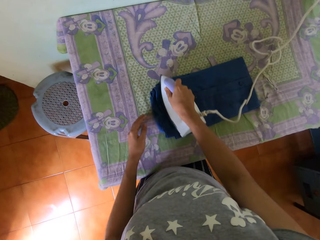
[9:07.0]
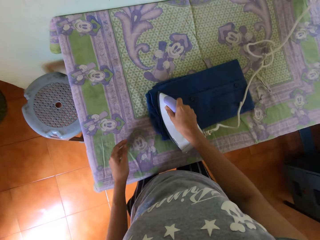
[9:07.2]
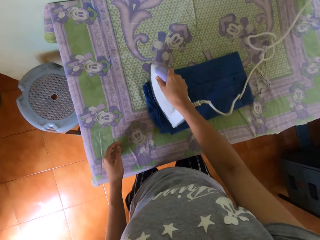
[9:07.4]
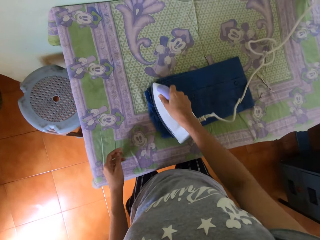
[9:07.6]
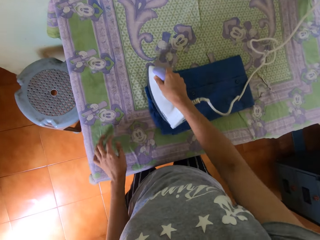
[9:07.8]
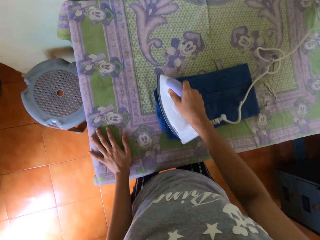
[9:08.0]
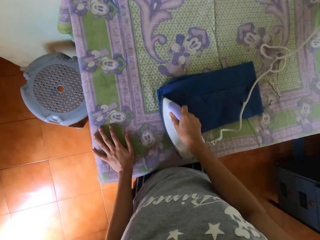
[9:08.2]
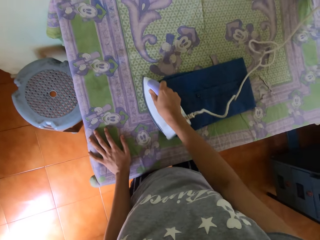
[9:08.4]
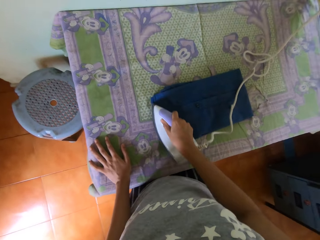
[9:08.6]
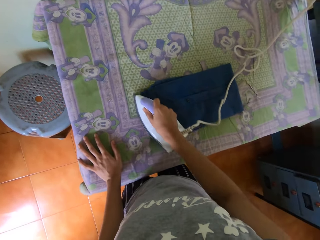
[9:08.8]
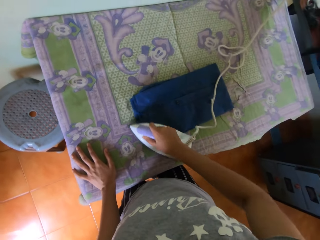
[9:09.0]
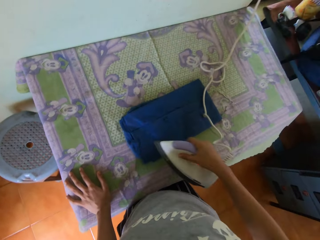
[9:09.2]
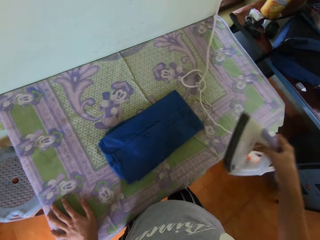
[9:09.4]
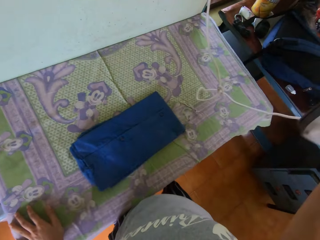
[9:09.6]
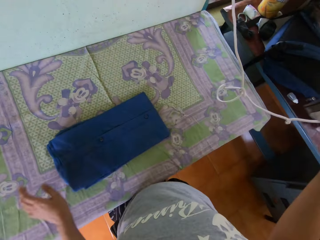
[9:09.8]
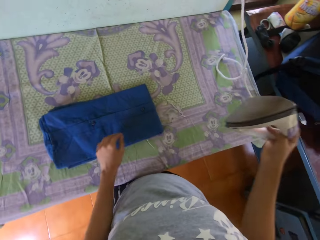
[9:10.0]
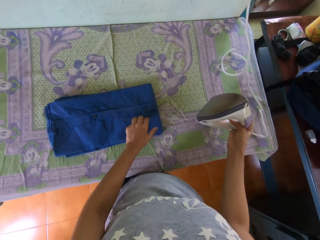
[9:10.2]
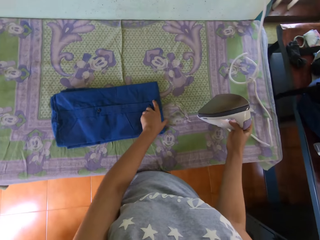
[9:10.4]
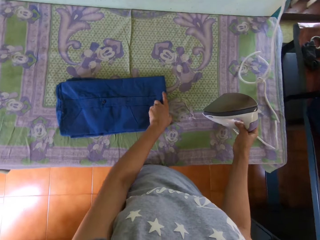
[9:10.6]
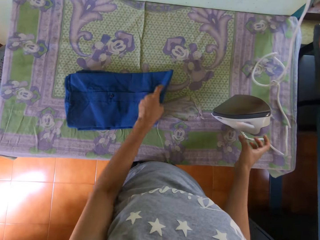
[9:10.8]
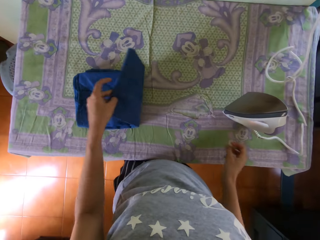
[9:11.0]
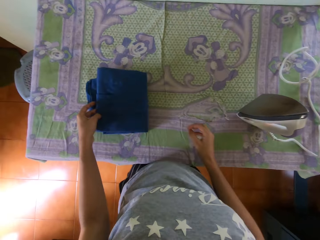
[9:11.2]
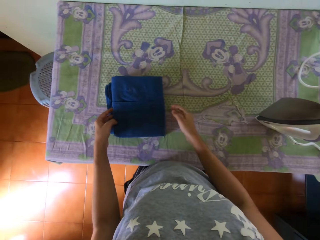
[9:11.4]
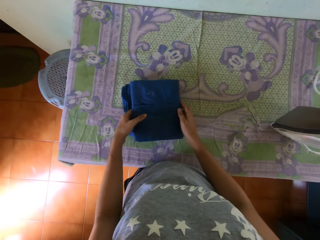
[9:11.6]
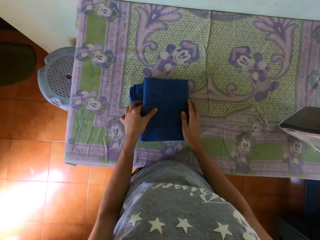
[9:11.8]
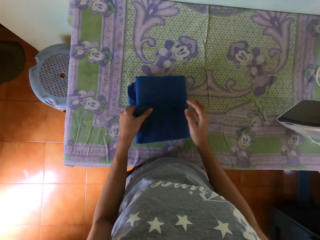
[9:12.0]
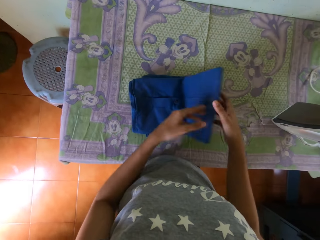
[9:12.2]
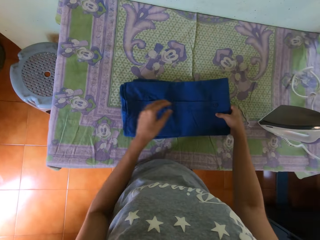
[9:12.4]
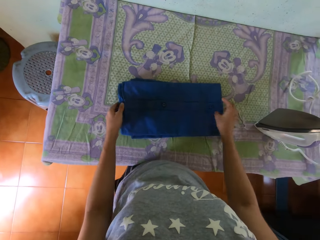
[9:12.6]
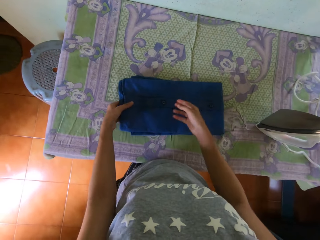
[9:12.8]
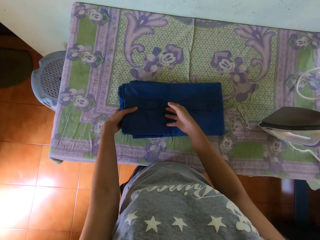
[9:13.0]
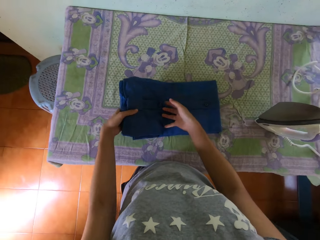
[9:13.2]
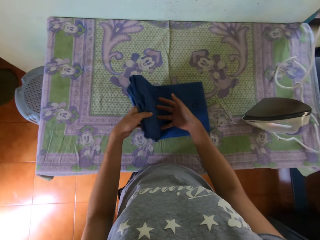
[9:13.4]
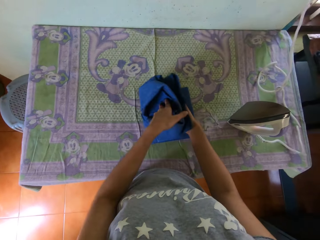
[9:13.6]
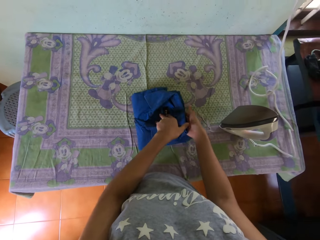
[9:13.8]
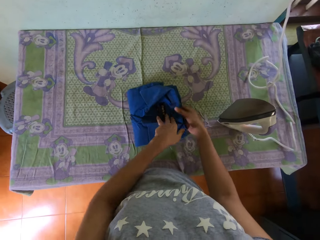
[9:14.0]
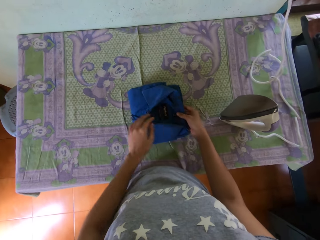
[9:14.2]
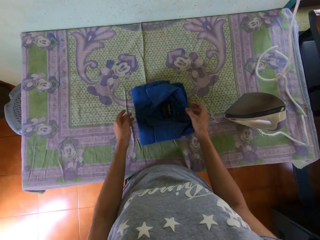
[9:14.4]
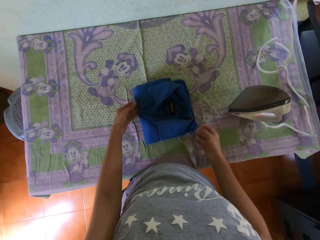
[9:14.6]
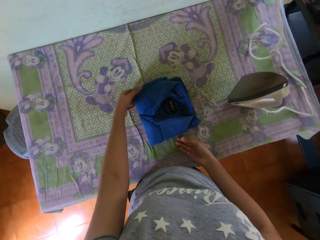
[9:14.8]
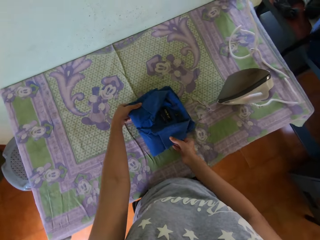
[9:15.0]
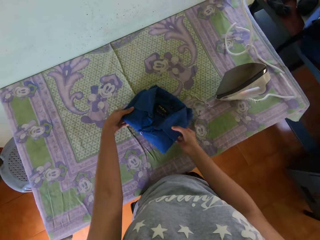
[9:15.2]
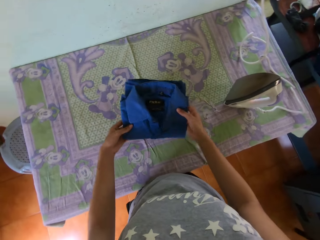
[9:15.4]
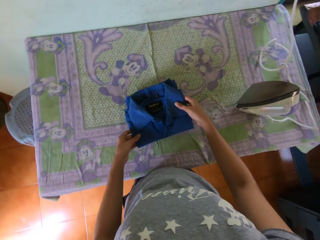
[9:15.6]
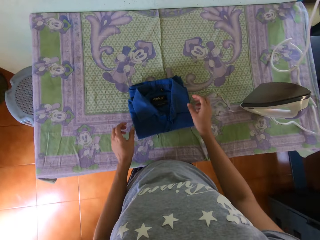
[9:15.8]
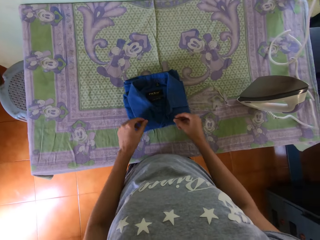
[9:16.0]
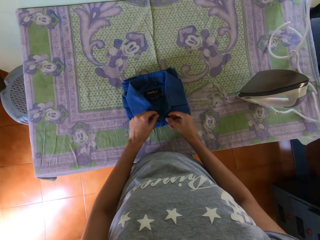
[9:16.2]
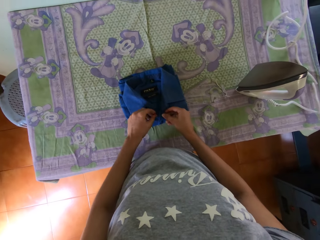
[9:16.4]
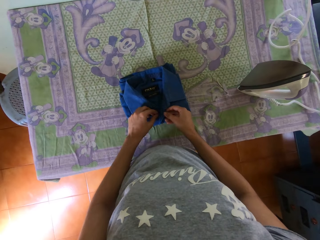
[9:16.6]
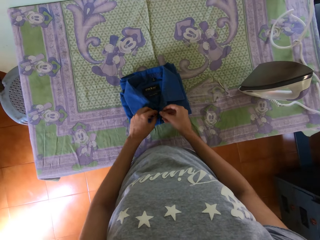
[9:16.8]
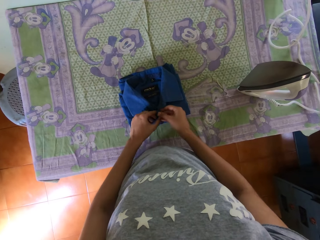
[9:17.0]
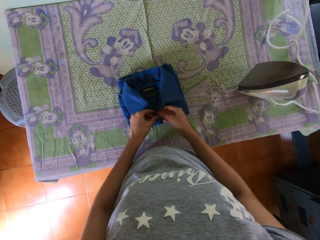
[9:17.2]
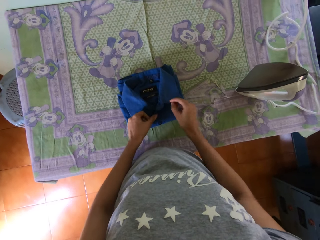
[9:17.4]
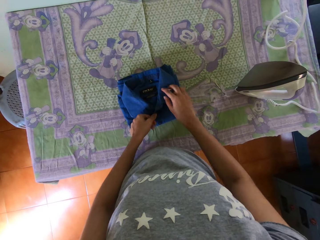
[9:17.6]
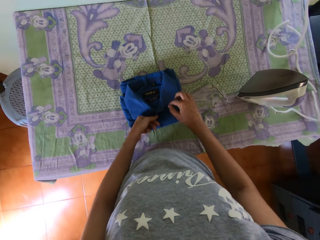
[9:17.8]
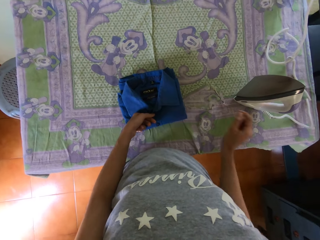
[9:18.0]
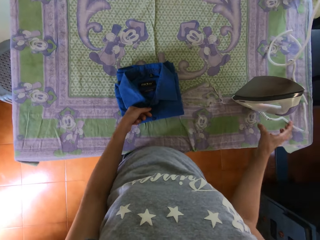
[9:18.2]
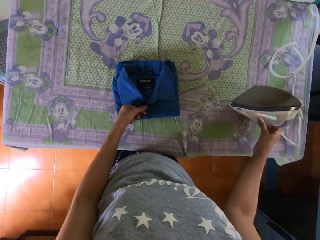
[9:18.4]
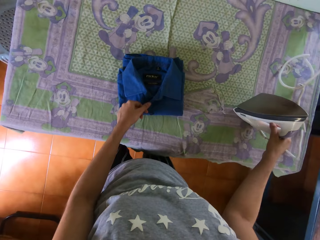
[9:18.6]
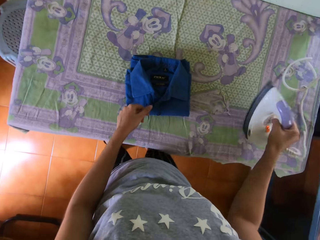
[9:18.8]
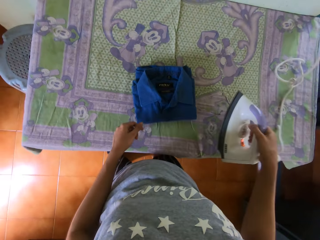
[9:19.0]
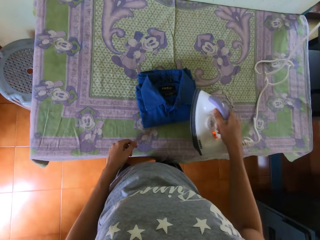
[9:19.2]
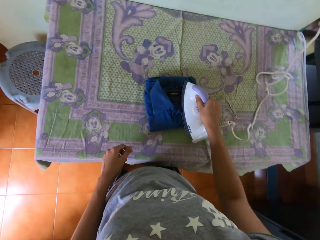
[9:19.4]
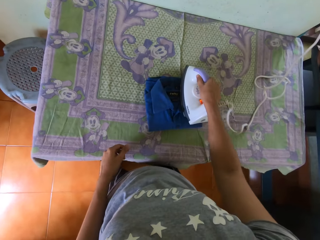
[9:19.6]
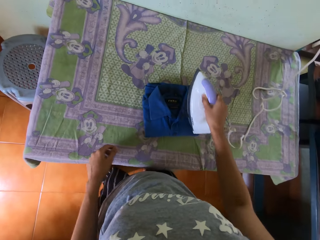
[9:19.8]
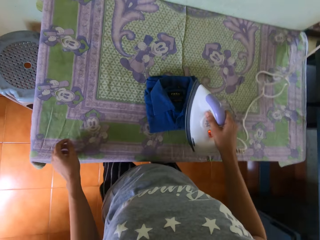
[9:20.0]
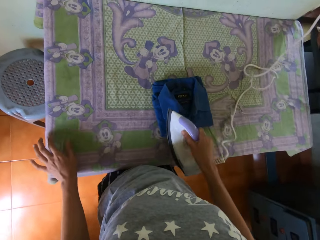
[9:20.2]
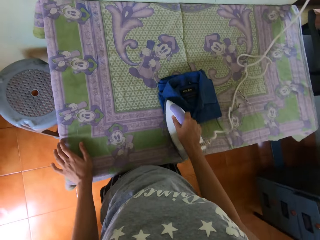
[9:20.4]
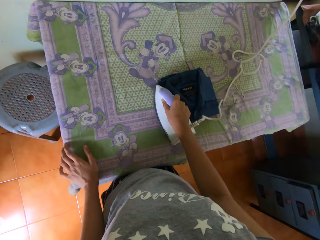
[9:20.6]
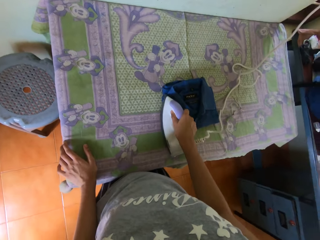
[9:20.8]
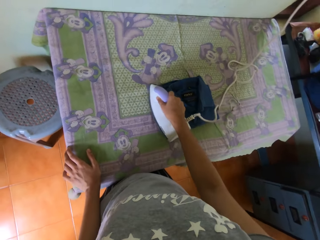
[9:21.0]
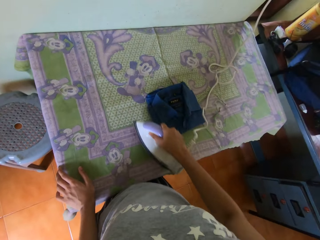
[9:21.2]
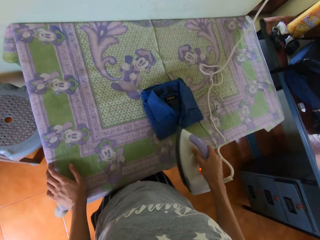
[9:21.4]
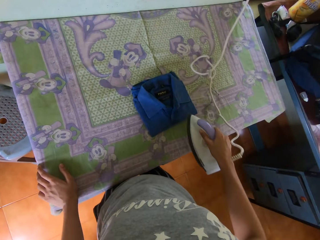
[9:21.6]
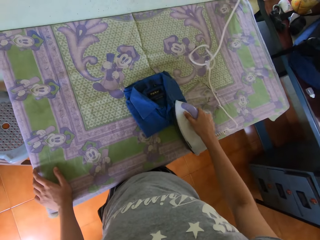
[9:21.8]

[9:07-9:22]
The camera wearer drops the iron on the table with his right hand. He folds the shirt with his left hand. He clips a button on the shirt on the ironing-board with his hands. He picks the iron from the ironing-board with his right hand. He presses the shirt on the ironing-board with the iron in his right hand.

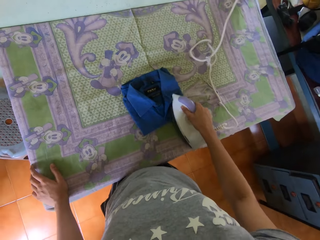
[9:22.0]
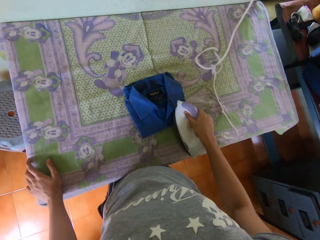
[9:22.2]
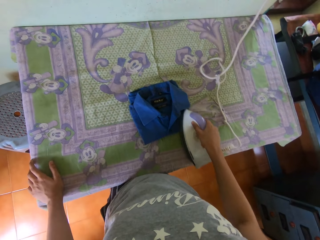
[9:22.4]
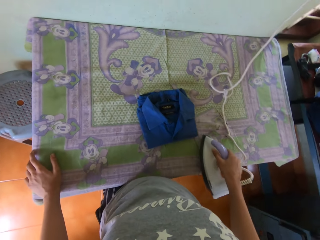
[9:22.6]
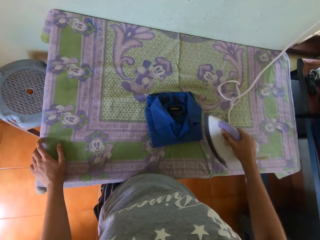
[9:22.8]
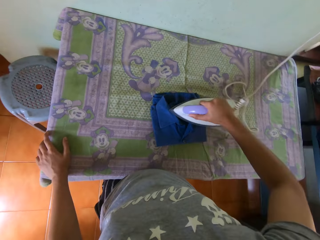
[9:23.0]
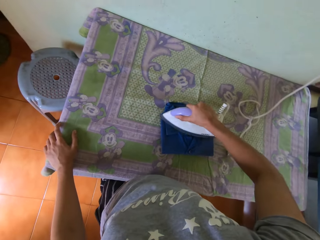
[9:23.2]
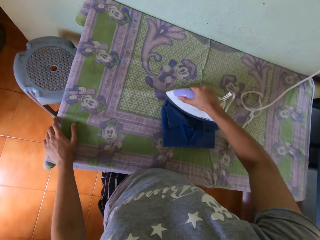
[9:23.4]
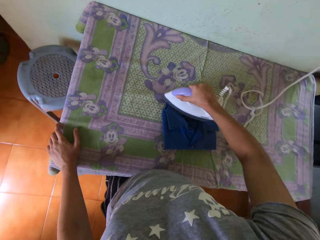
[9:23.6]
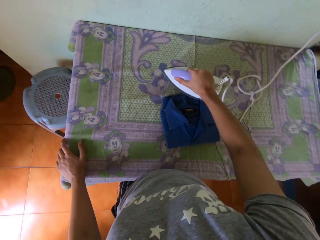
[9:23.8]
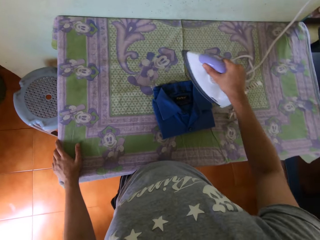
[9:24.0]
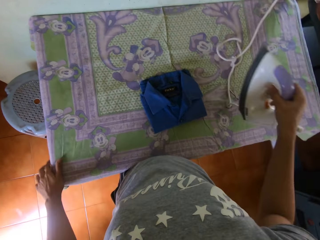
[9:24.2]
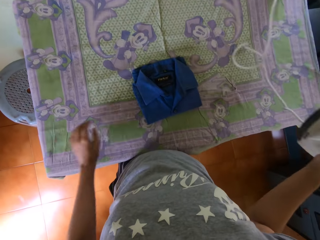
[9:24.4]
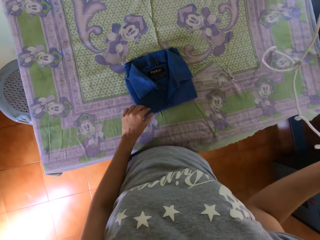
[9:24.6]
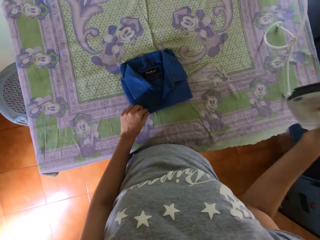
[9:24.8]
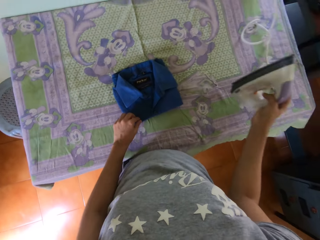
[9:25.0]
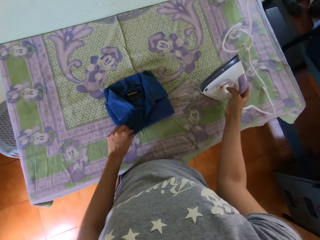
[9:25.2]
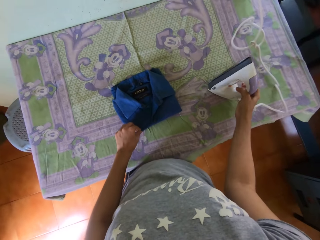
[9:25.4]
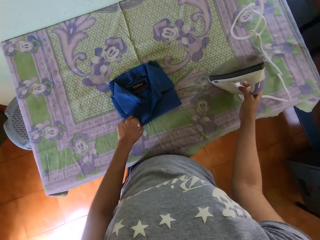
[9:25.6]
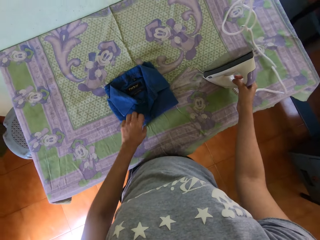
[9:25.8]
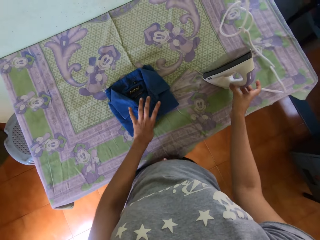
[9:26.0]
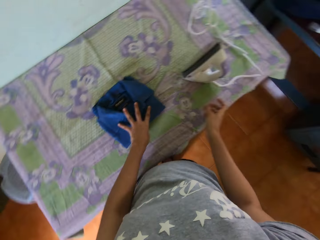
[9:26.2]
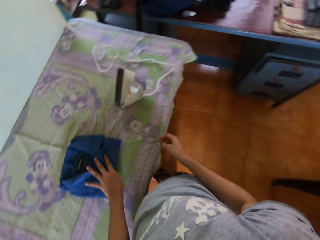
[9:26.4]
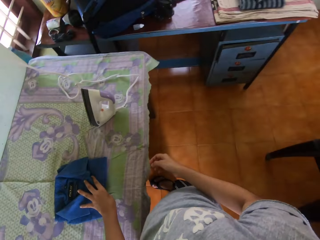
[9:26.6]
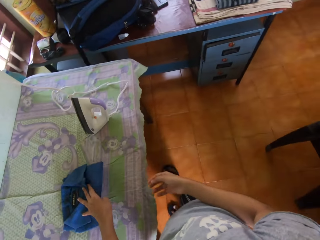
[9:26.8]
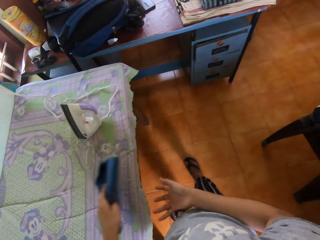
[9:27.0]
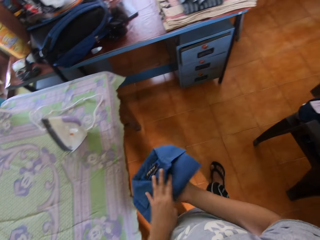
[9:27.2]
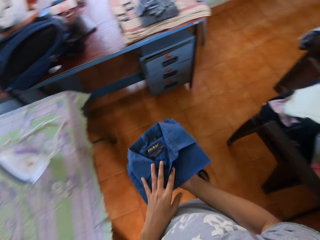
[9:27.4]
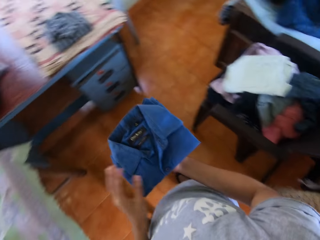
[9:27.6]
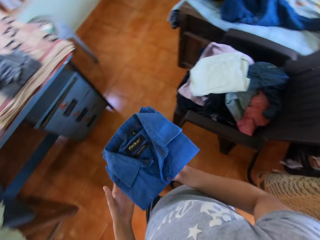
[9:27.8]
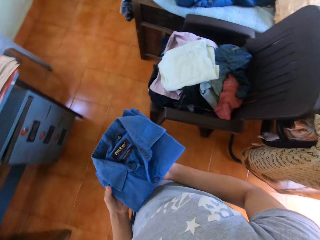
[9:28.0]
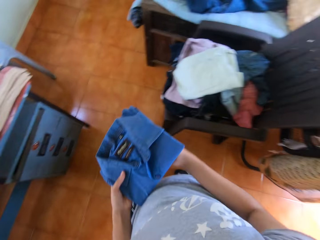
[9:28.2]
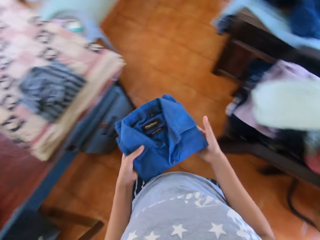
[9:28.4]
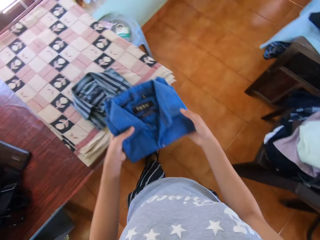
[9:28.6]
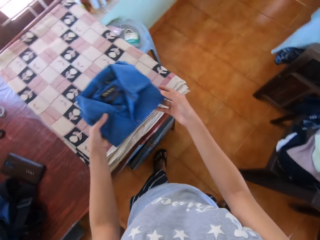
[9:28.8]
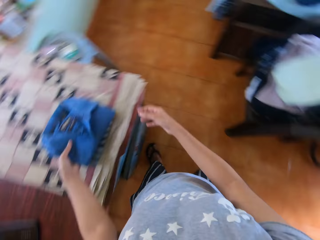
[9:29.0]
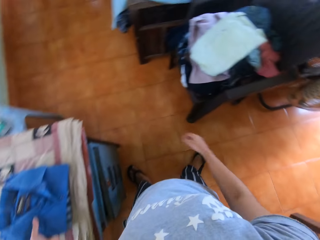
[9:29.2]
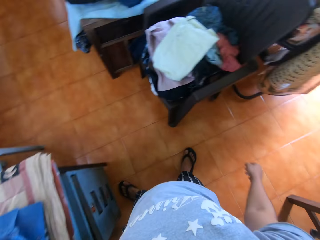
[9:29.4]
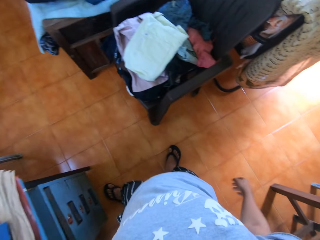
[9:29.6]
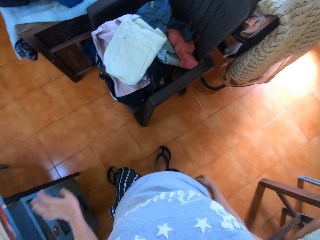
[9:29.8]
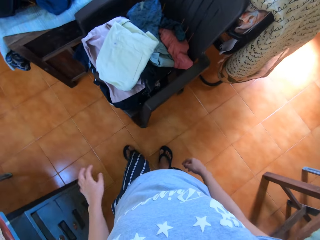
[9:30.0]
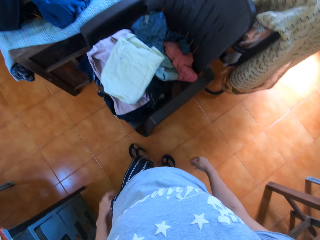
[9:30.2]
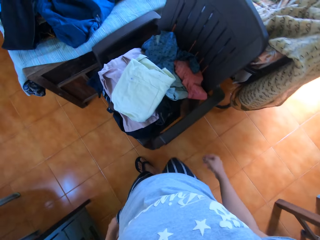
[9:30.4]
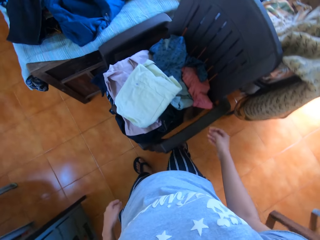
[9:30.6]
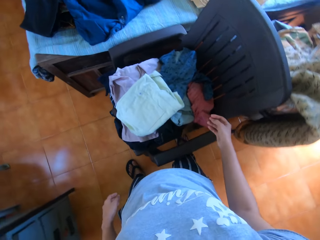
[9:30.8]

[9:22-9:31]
The camera wearer drops the iron in his right hand on the ironing-board. He picks the shirt or cloth from the ironing-board with his left hand. He passes the shirt in his left hand to his right hand. He carries the cloth. He holds the shirt in his hands. He drops the shirt in his hands on a table.
